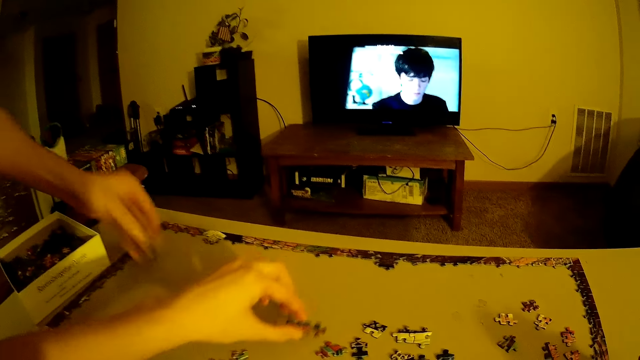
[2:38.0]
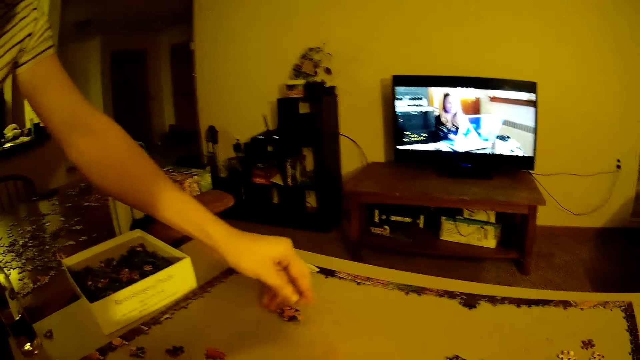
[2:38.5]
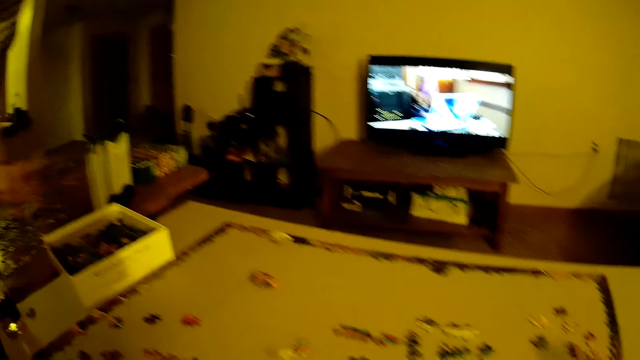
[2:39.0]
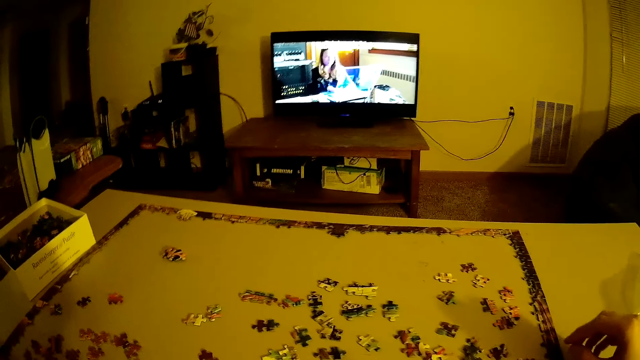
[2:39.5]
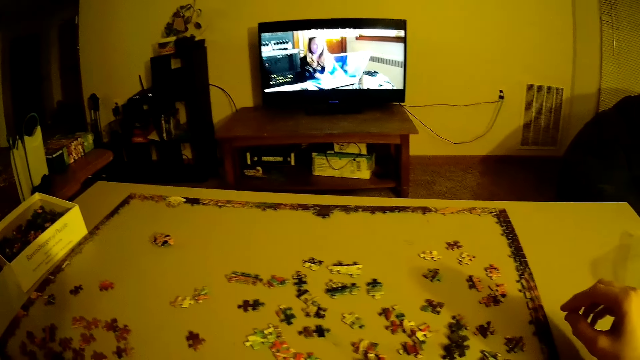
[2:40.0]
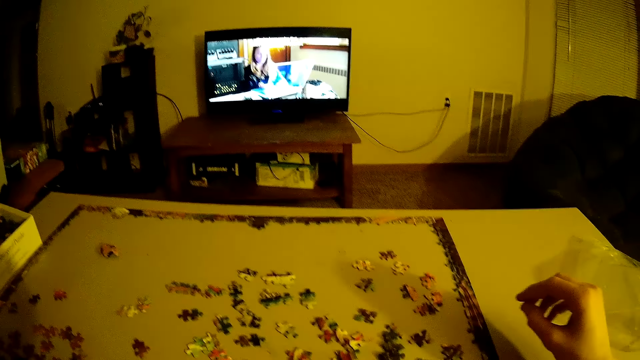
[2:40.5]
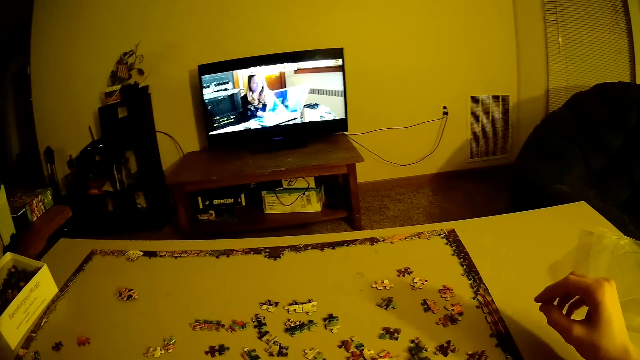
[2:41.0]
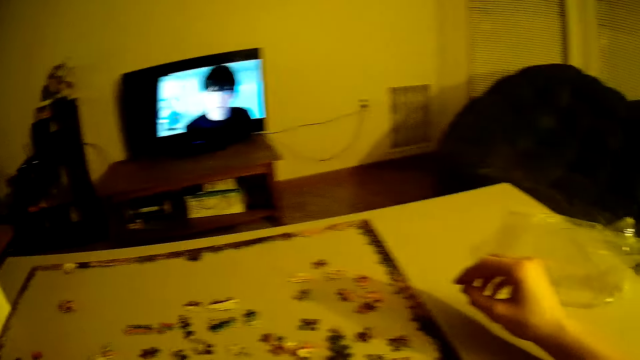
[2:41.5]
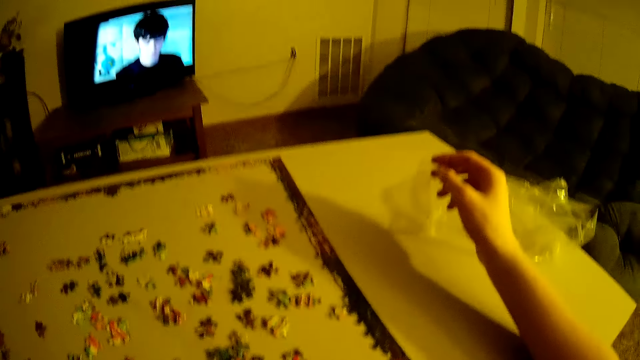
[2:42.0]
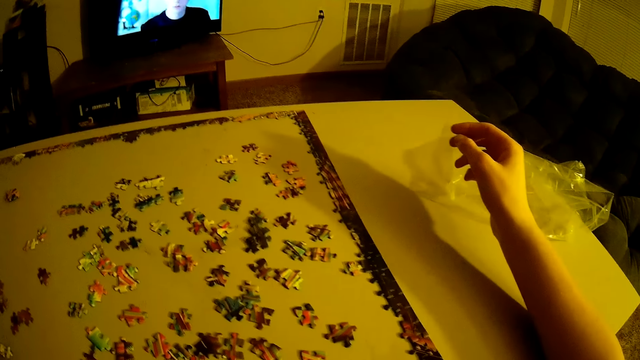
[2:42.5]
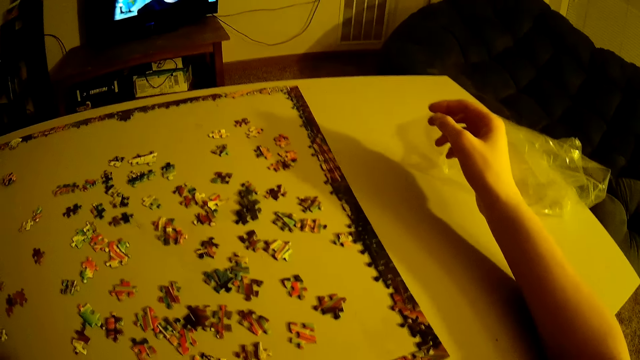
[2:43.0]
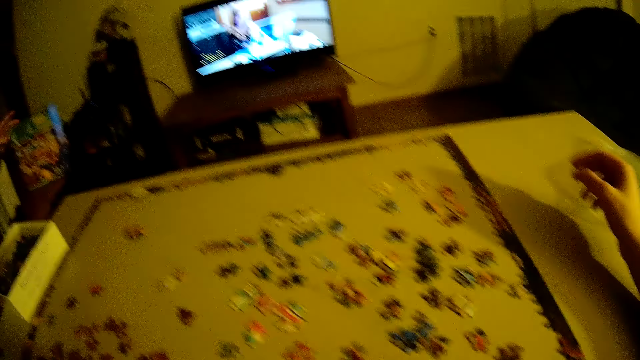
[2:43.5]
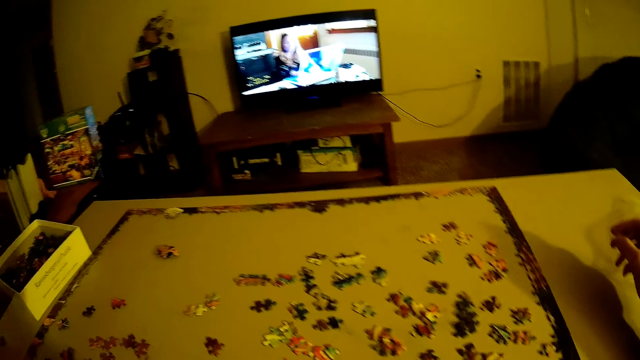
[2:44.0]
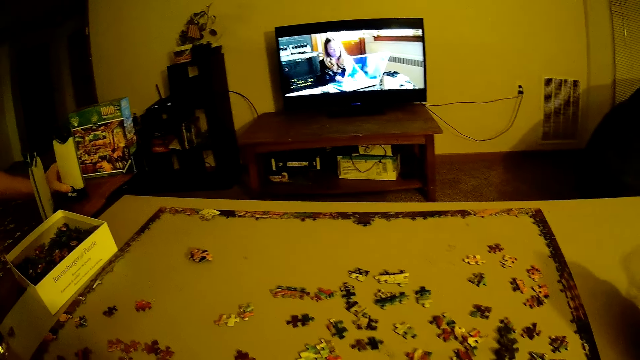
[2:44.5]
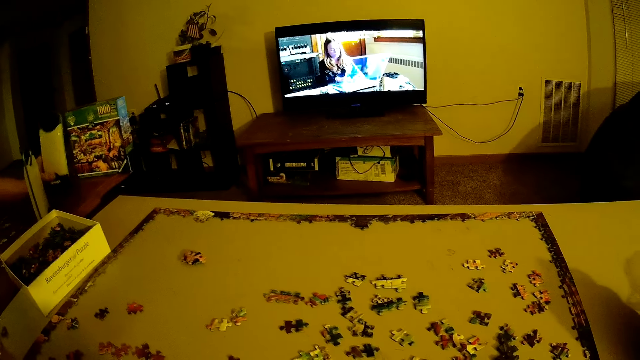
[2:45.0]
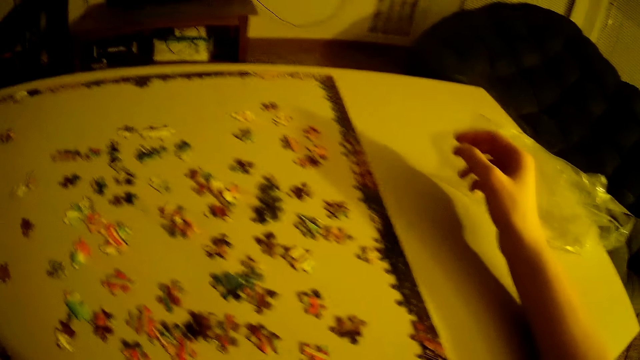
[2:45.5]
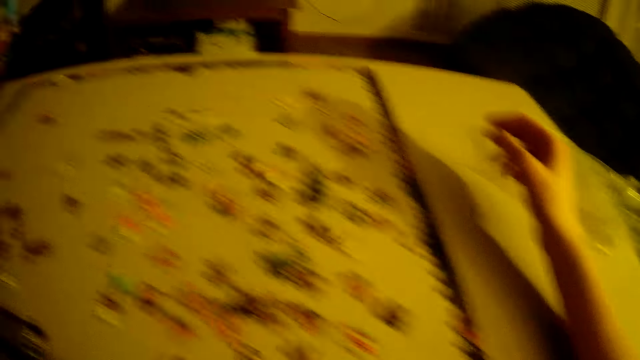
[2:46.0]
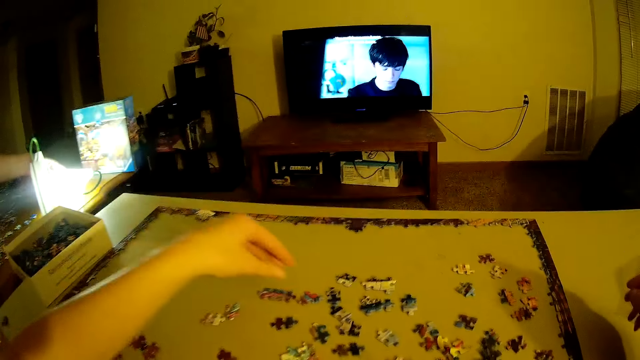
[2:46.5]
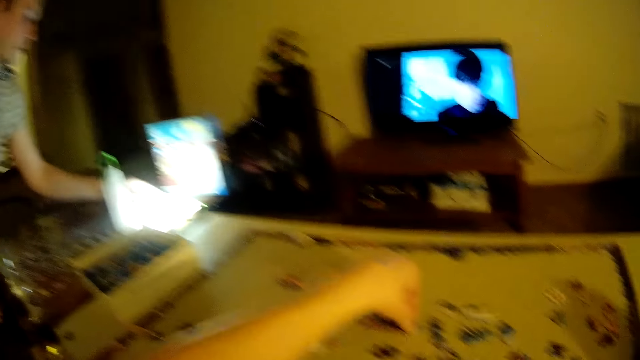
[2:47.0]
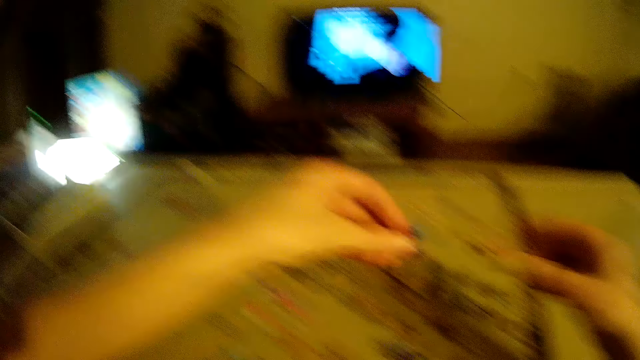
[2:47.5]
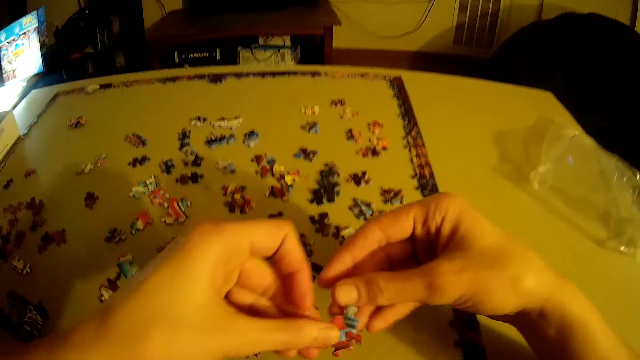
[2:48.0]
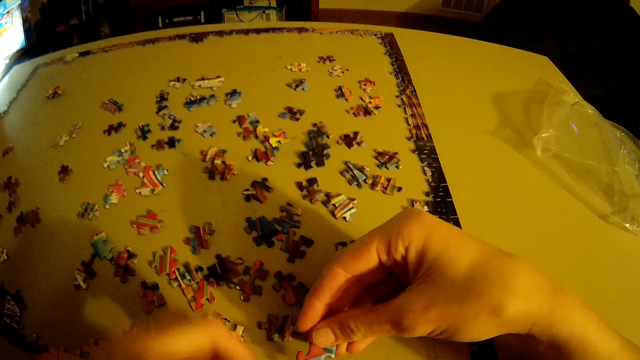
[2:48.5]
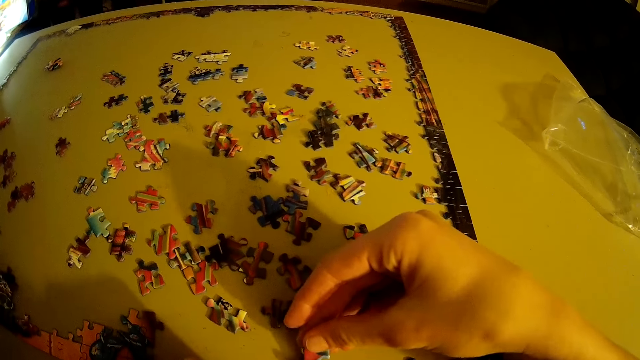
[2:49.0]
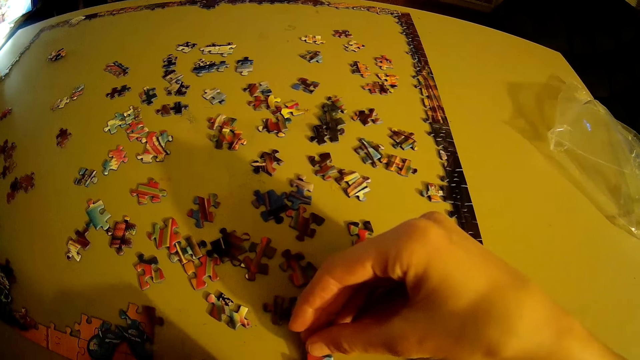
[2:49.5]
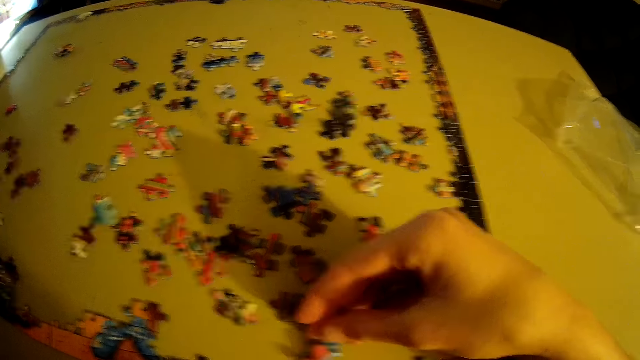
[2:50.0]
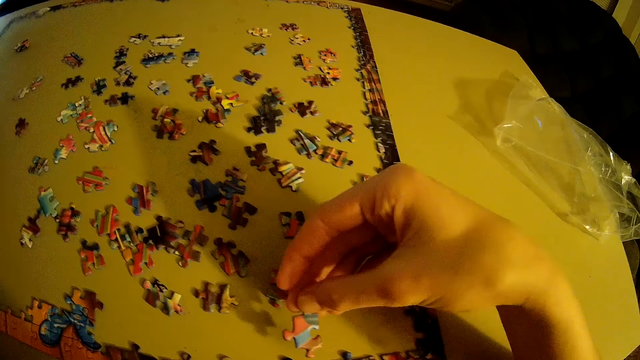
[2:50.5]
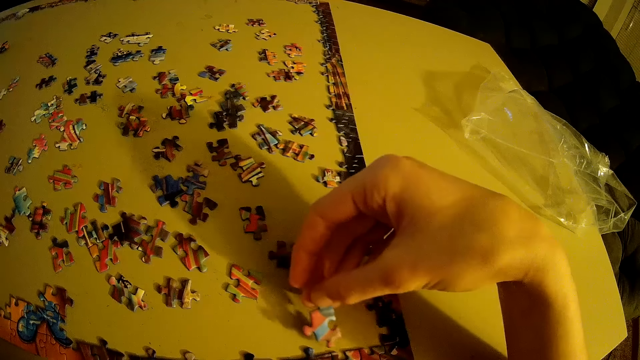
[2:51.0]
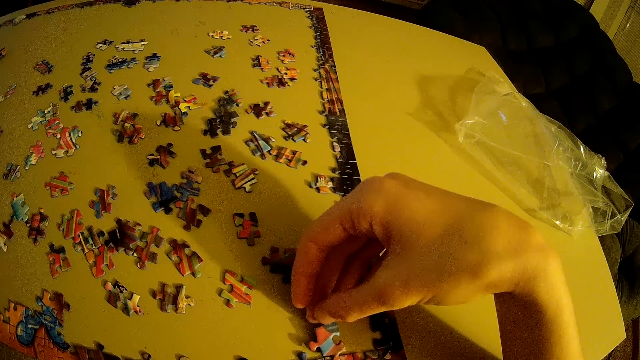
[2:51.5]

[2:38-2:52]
The camera wearer takes a puzzle piece. They arrange the beads.

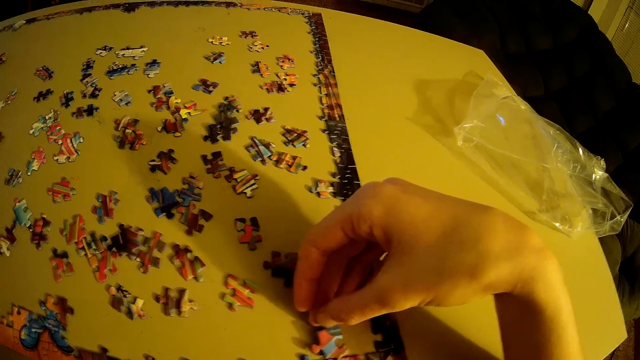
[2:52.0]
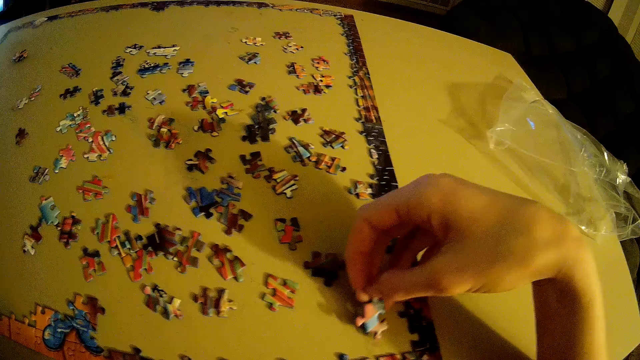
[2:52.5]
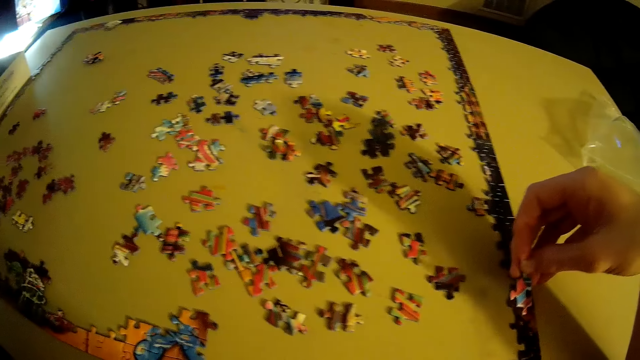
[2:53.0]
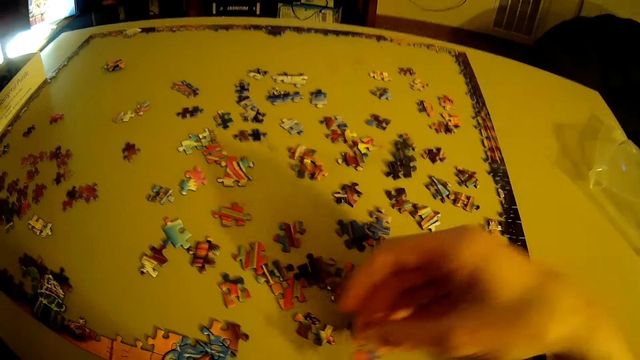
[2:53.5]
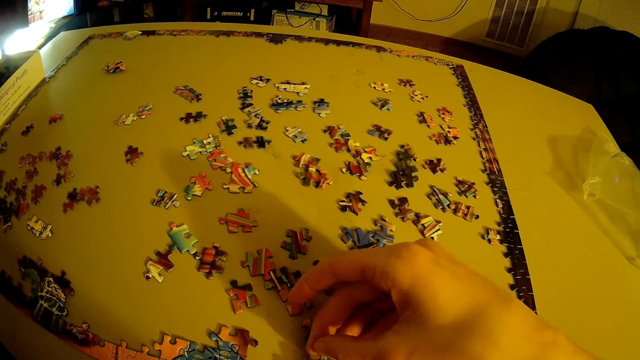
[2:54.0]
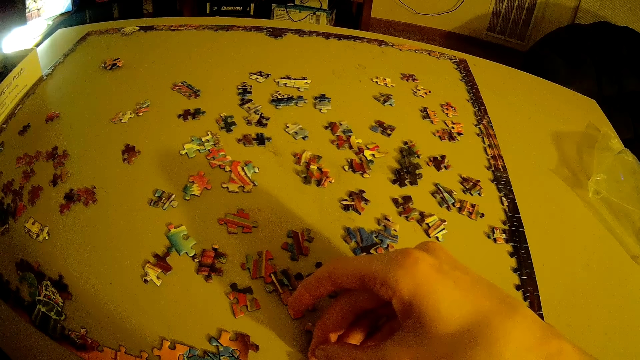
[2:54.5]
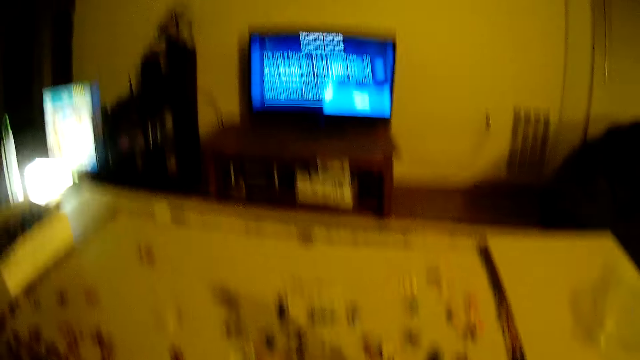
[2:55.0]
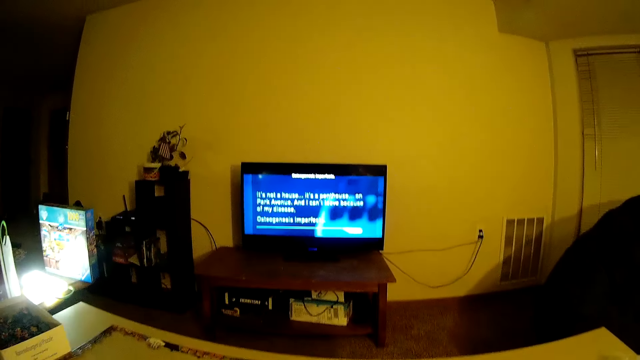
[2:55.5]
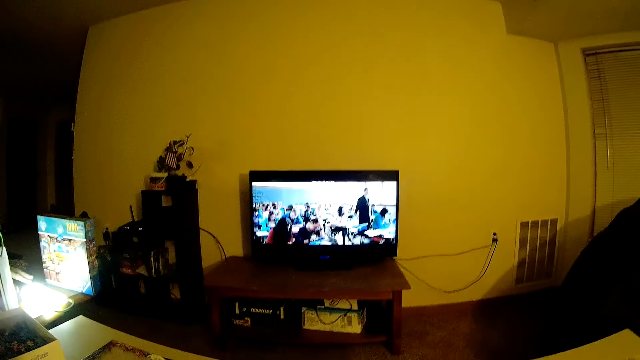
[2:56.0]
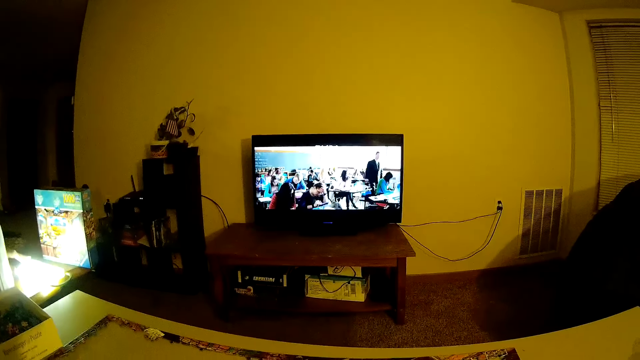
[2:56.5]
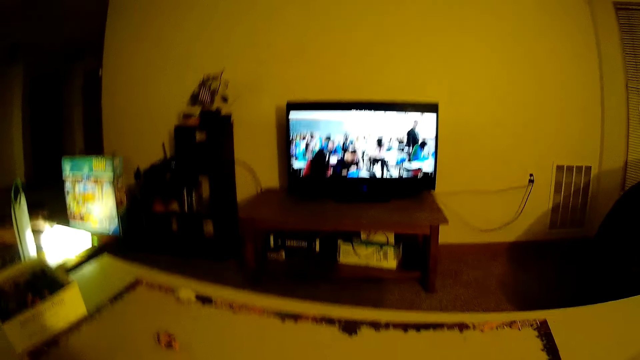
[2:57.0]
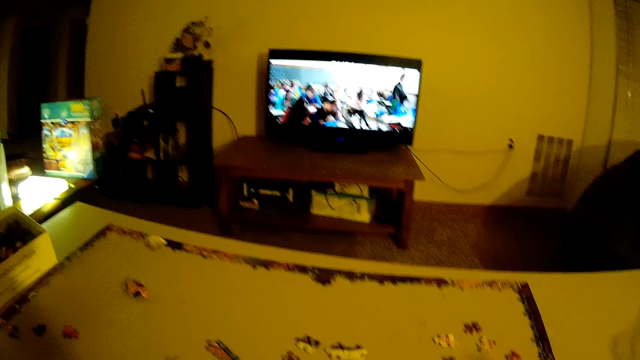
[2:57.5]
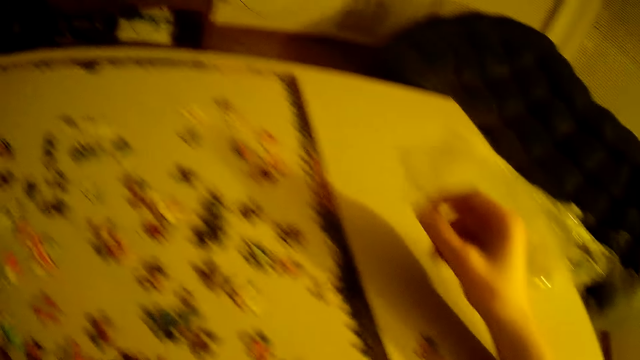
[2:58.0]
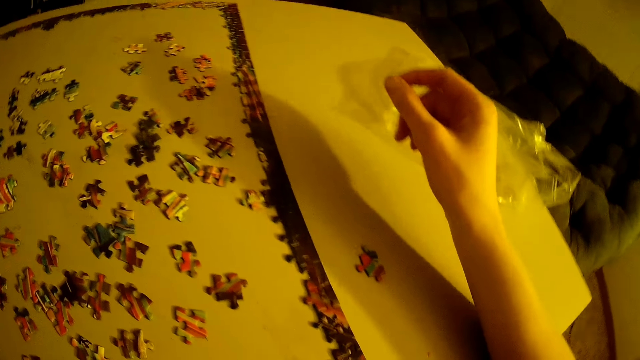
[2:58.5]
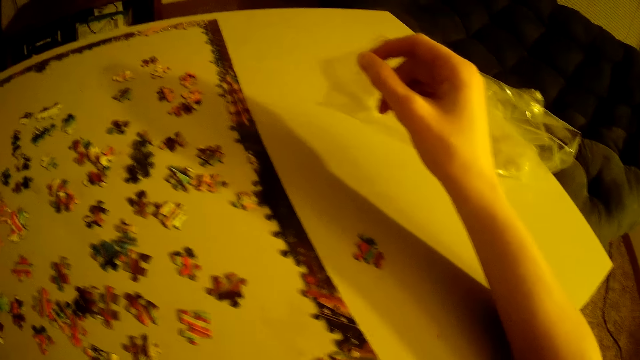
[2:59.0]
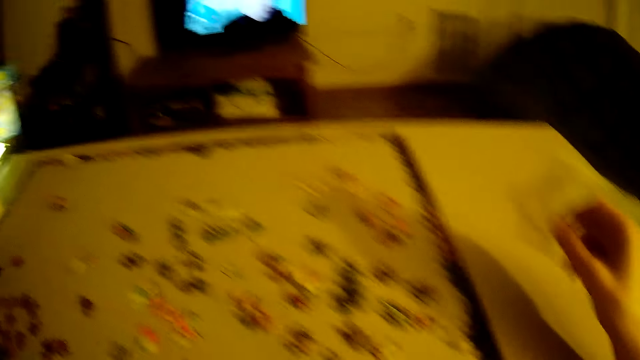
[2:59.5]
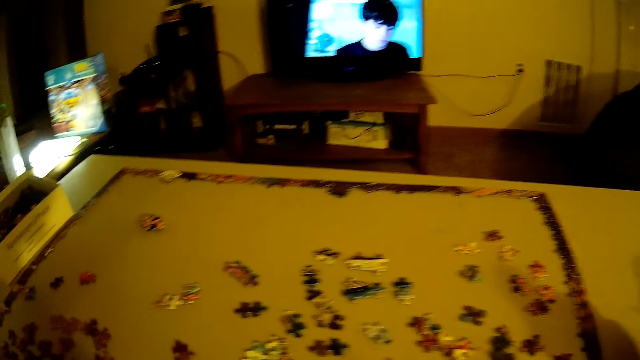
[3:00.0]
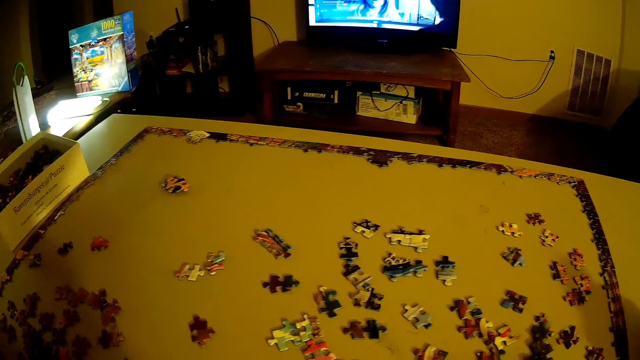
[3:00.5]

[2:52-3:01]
The camera wearer puts the puzzle pieces together.
